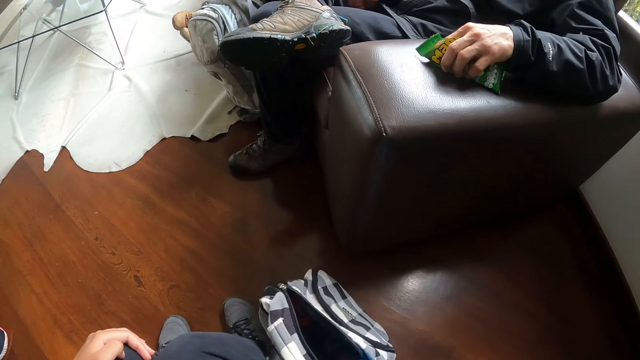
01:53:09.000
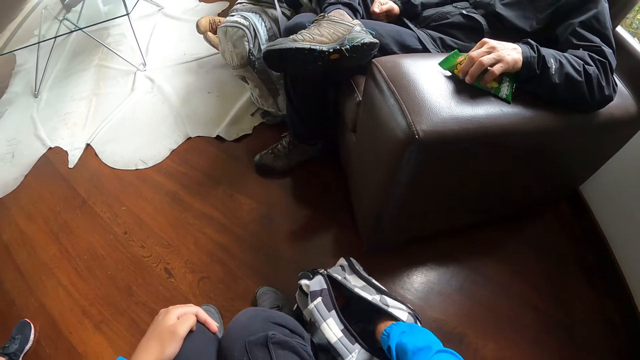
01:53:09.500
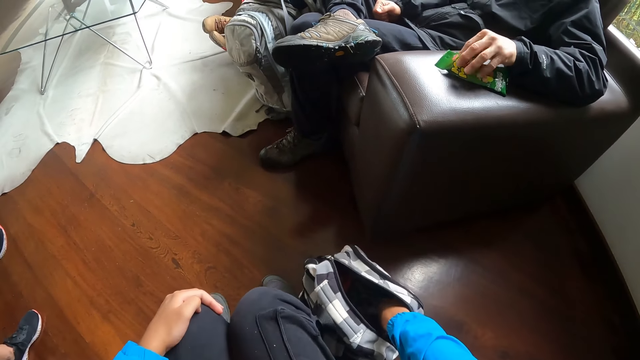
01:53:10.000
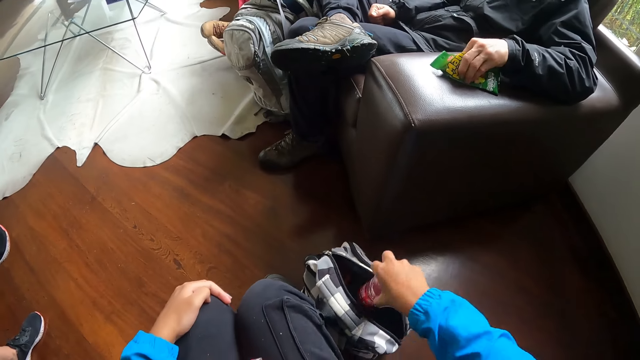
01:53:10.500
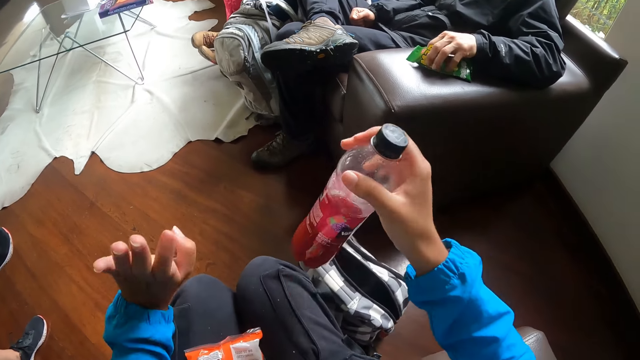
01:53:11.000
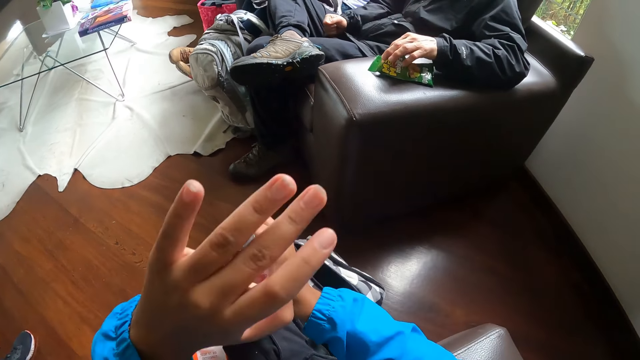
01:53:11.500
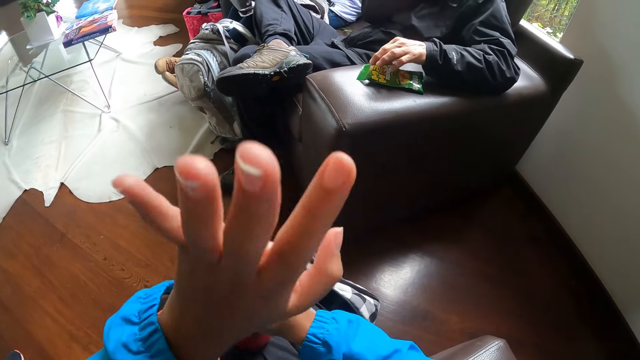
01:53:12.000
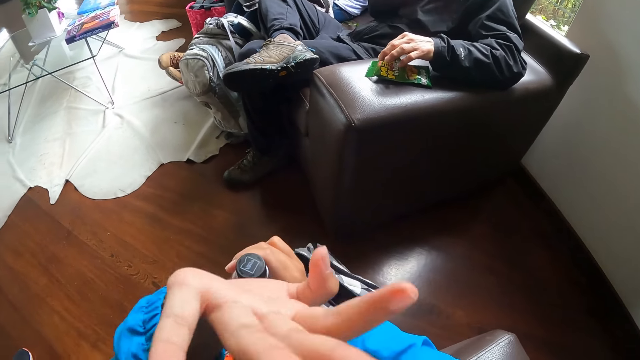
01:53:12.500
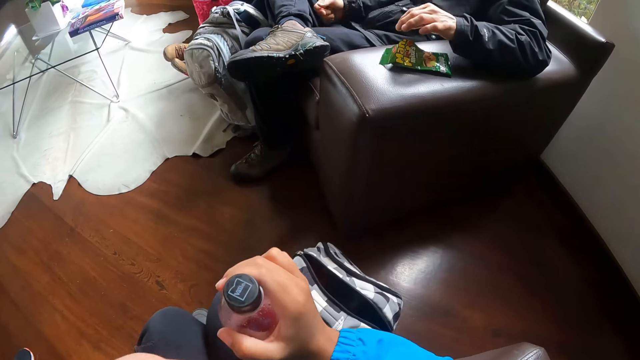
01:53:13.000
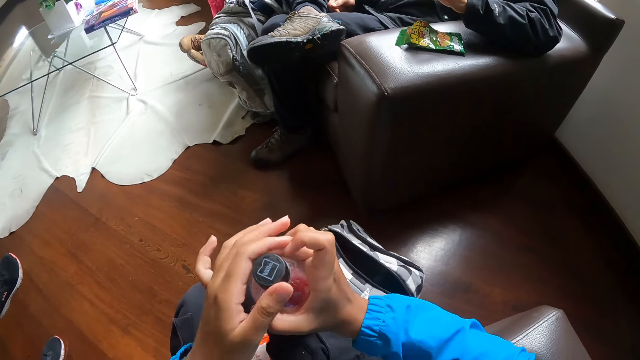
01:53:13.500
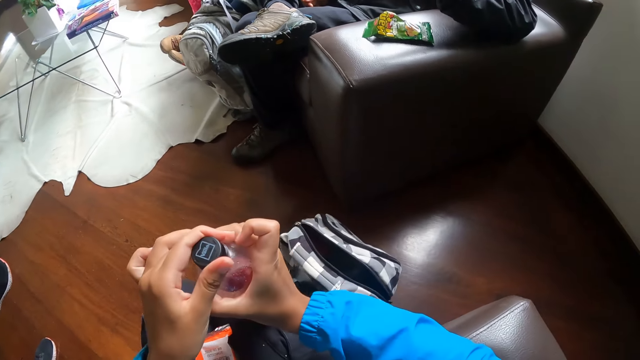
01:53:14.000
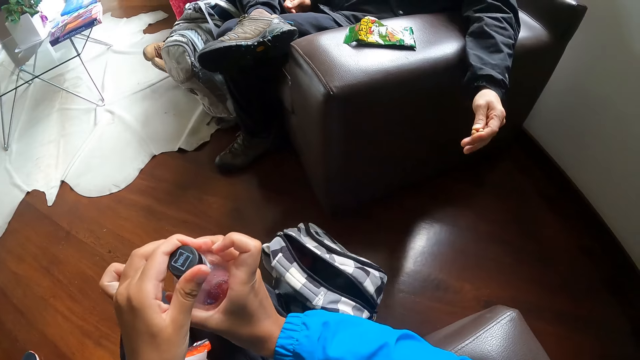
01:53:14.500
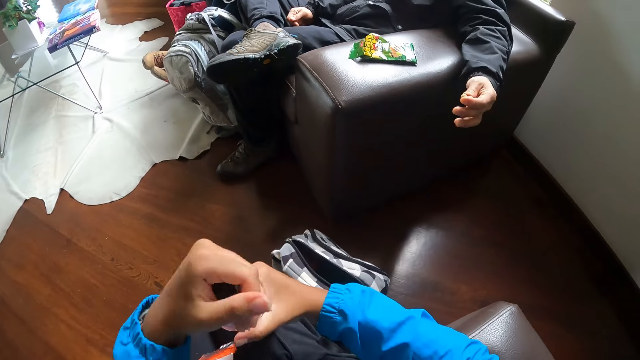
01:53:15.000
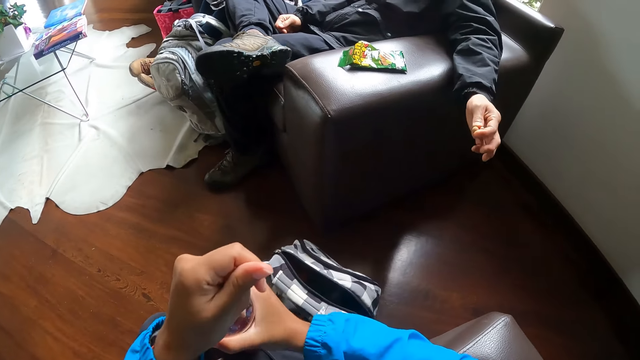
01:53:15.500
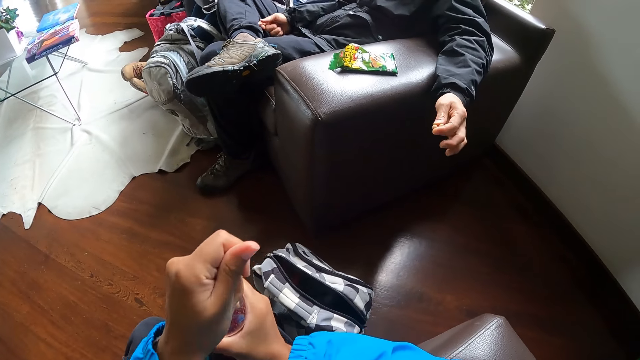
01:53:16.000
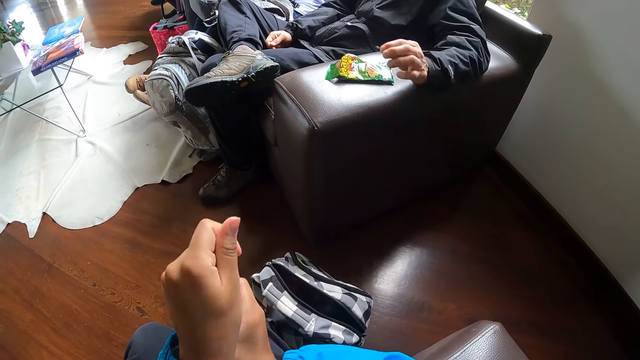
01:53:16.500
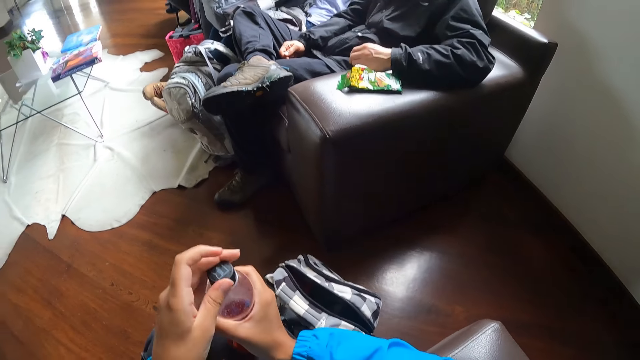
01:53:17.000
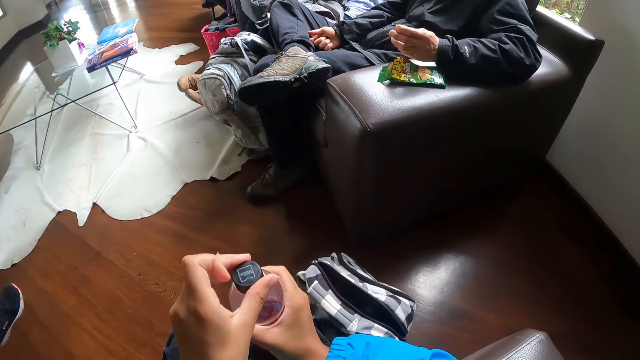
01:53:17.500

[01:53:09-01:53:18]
The camera wearer picks a bottle of soda from the bag with her right hand. She talks to a man. The man picks some peanuts from the cheese peanut pack with his left hand. The camera wearer opens the cover of the bottle of soda with her left hand.

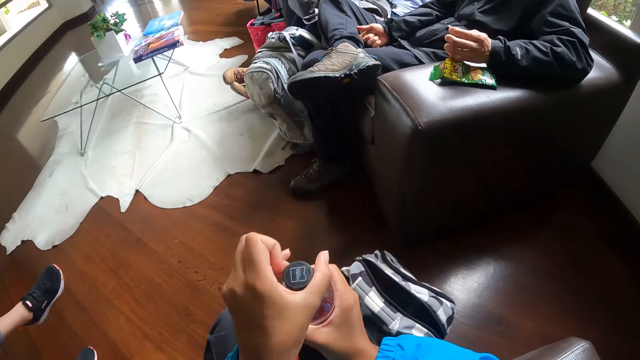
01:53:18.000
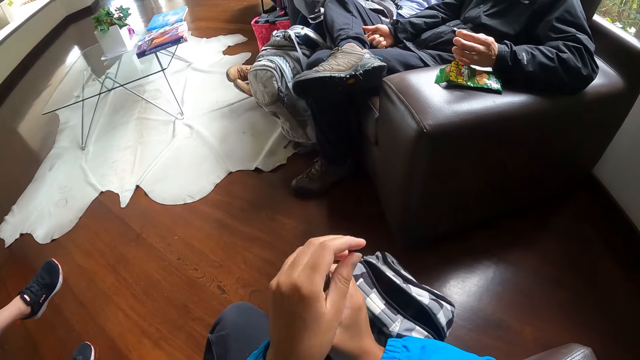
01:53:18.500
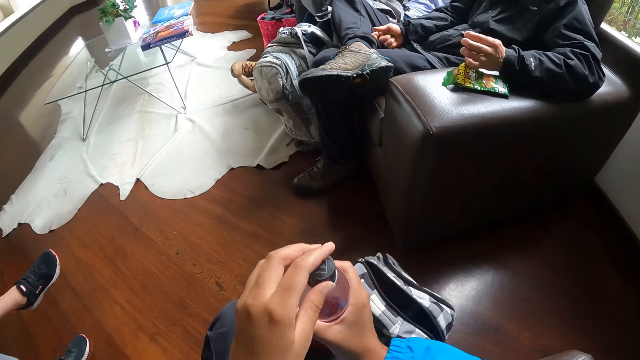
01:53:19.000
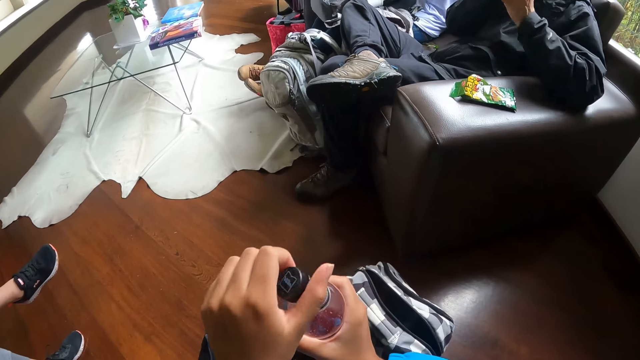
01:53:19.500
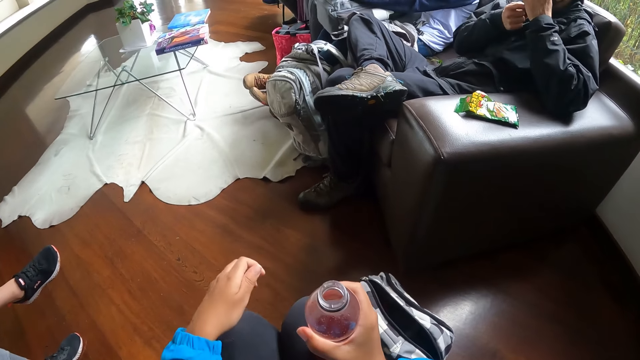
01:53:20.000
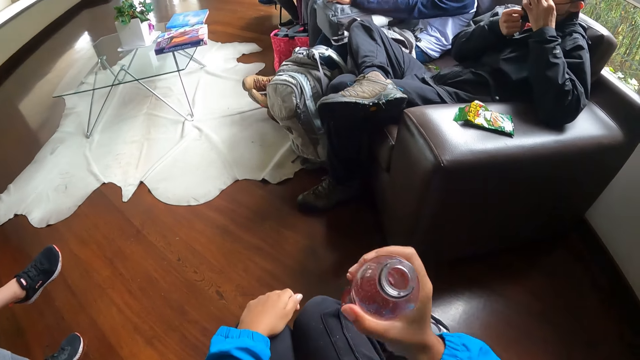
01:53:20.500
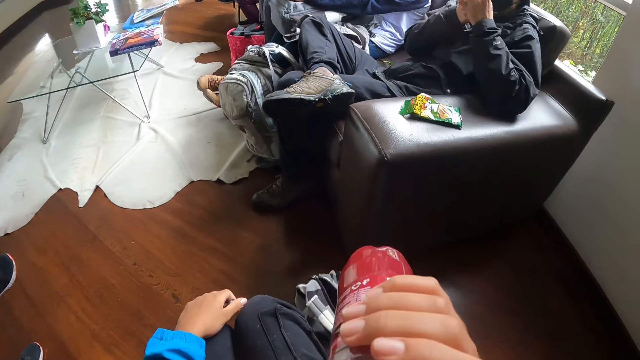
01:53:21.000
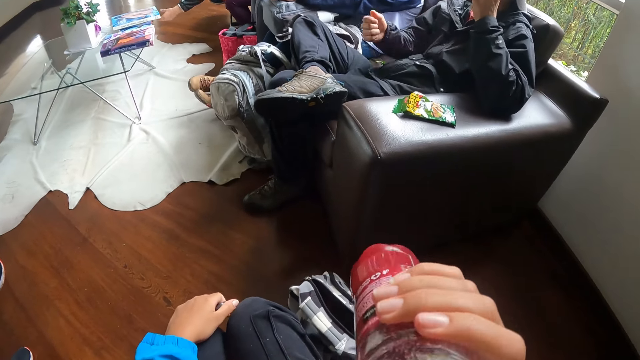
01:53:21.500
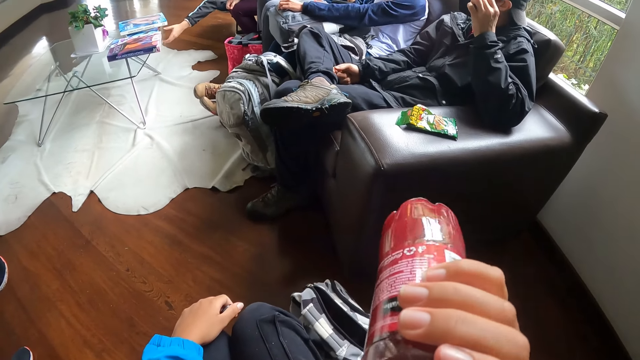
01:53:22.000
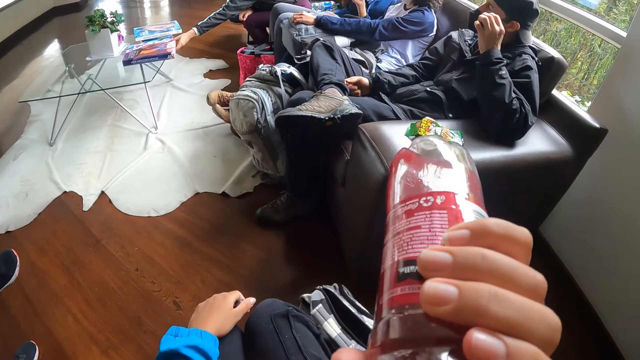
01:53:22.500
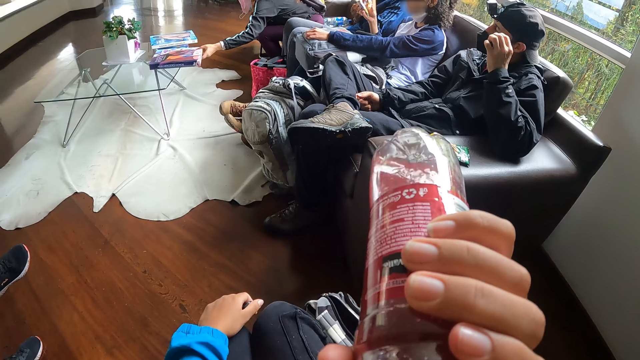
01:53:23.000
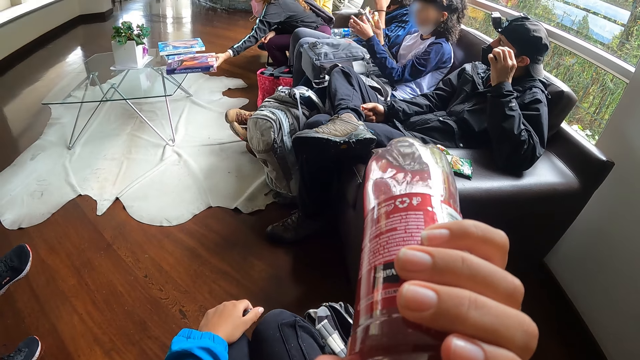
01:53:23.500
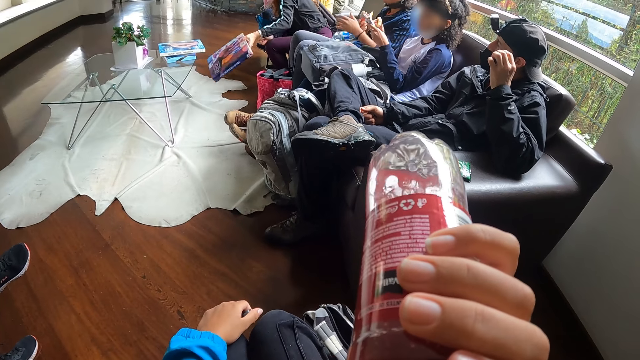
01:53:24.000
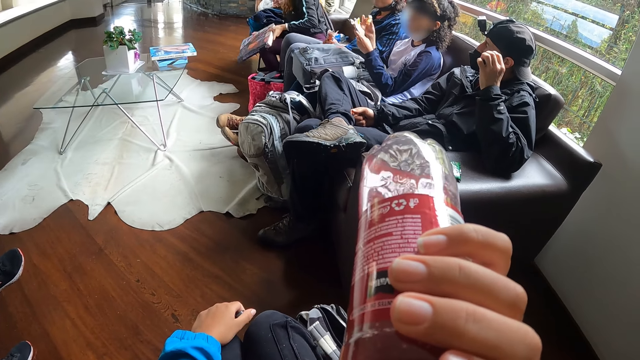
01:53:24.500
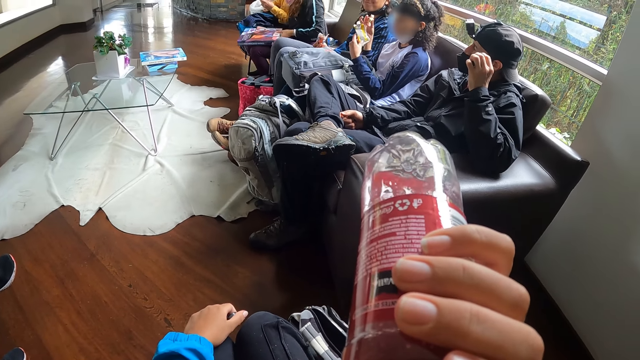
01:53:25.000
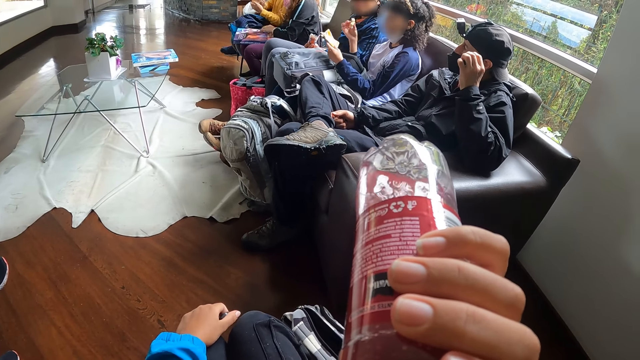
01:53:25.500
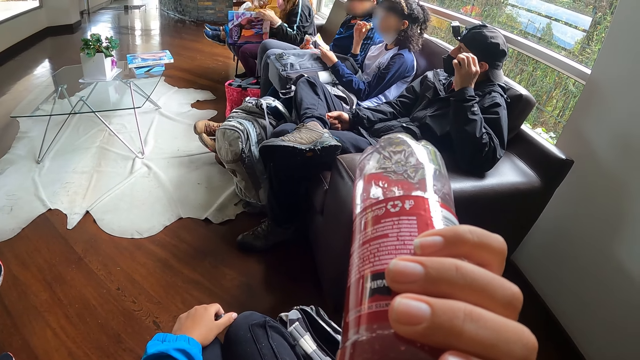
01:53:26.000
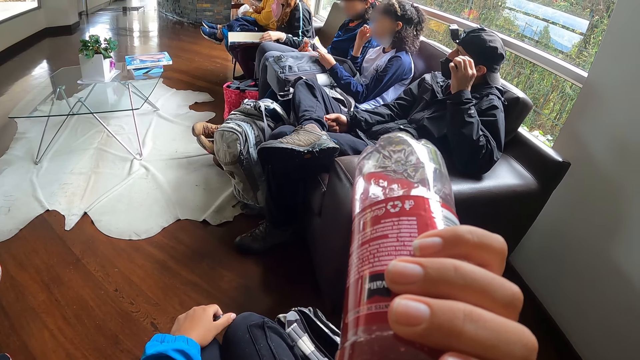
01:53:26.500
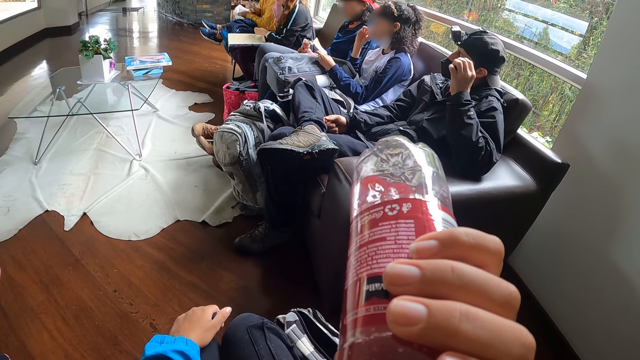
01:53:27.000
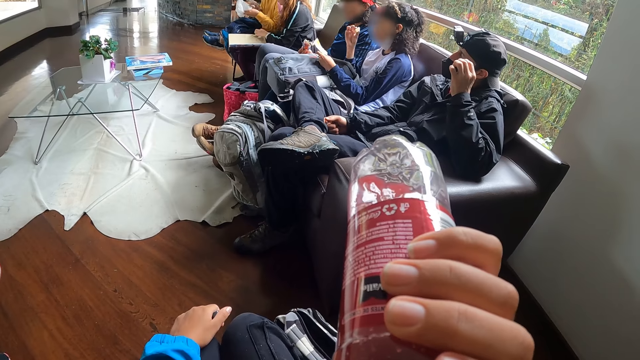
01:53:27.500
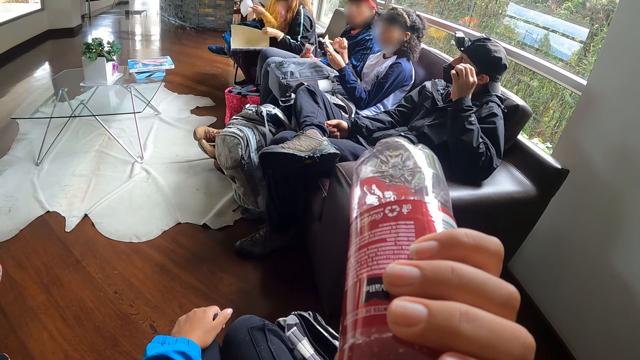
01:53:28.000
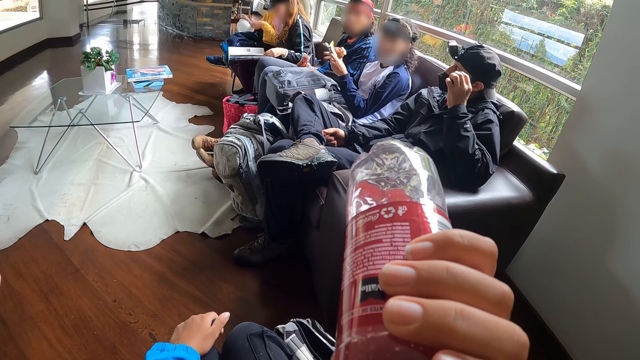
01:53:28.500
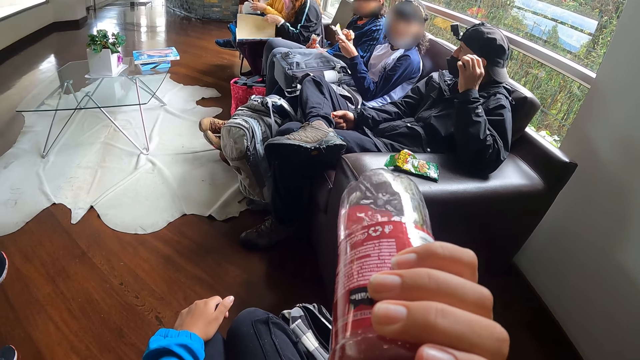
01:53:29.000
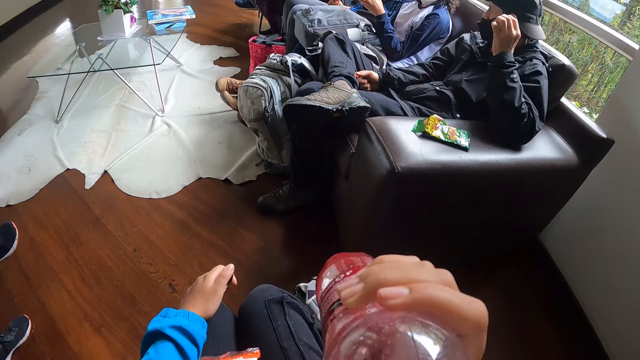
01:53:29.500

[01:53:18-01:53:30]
A man adjusts his facemask with his right hand. The man eats the peanut in his left hand. The camera wearer drinks soda from the bottle of soda in her right hand. A woman drops a magazine on a center table with her left hand. The woman picks the magazine on the center table with her left hand. Another man passes a snack pan from his right hand to his left hand. The woman opens the magazine with her left hand. The other man eats a snack in his right hand.
